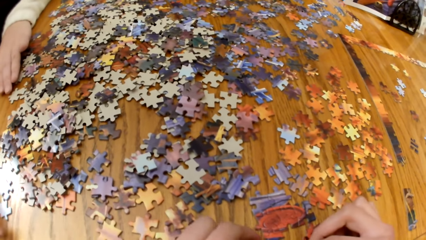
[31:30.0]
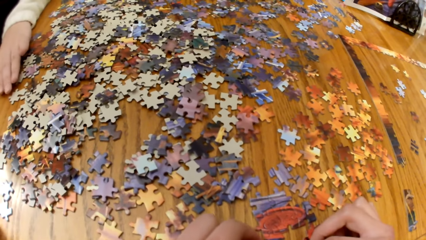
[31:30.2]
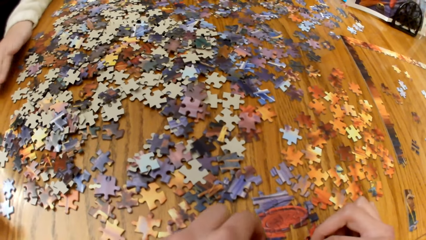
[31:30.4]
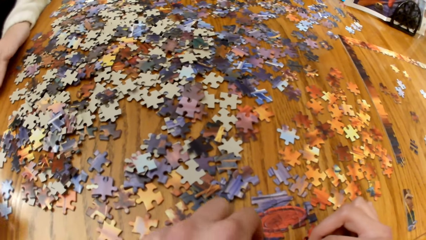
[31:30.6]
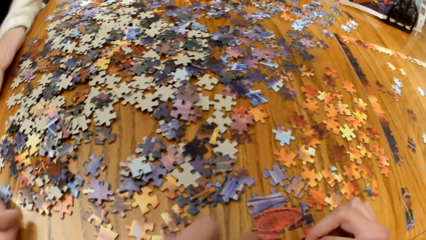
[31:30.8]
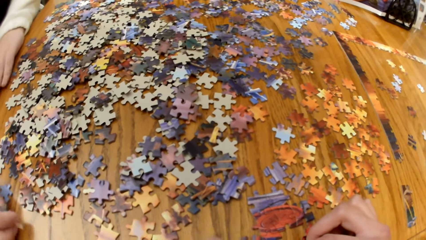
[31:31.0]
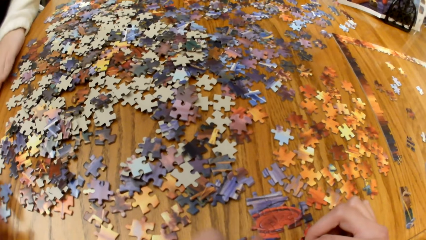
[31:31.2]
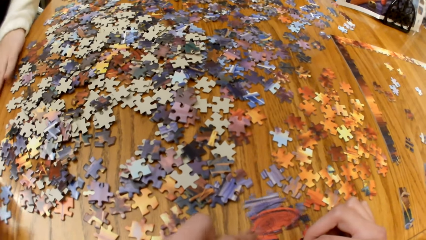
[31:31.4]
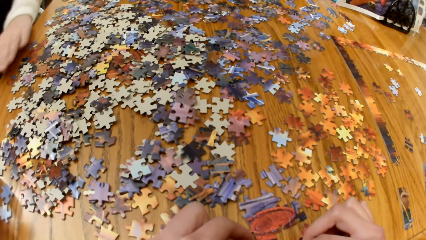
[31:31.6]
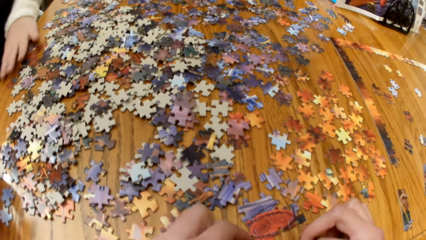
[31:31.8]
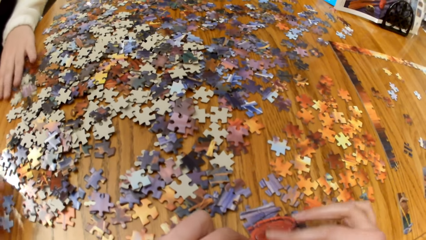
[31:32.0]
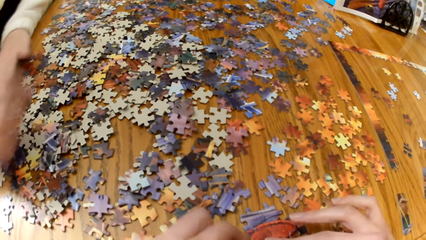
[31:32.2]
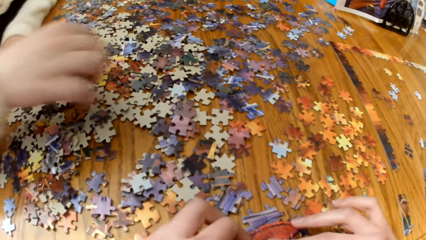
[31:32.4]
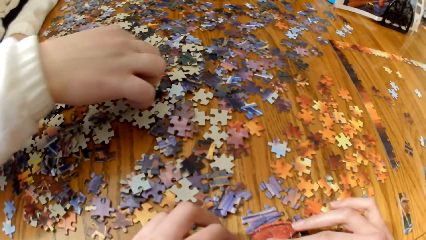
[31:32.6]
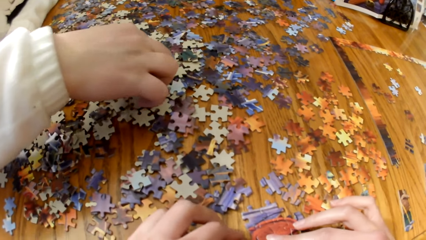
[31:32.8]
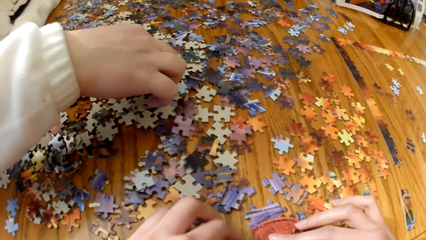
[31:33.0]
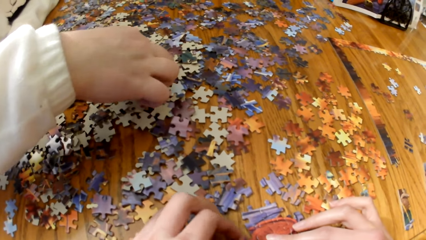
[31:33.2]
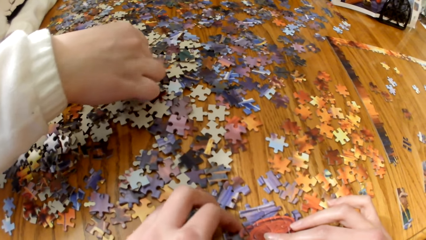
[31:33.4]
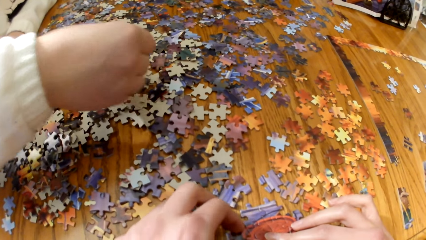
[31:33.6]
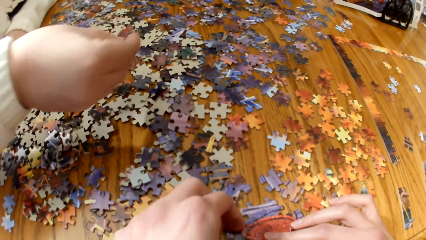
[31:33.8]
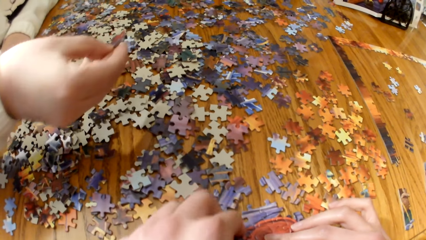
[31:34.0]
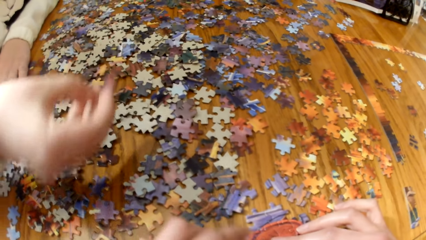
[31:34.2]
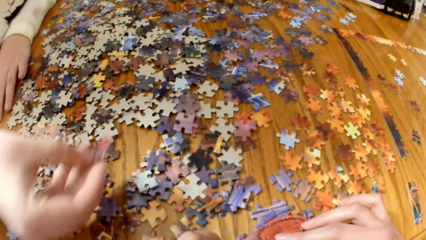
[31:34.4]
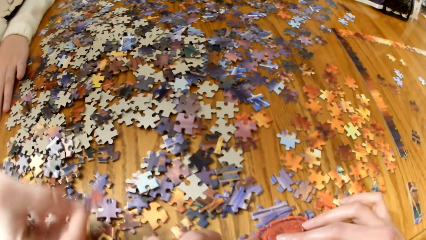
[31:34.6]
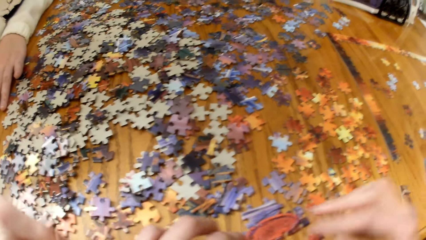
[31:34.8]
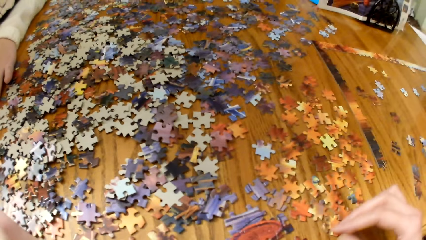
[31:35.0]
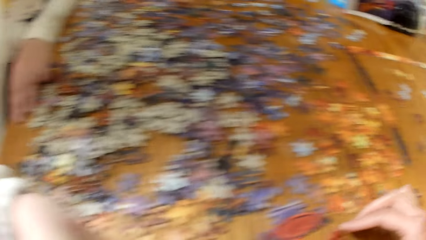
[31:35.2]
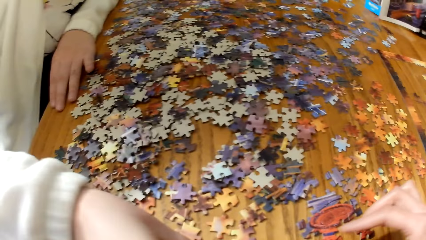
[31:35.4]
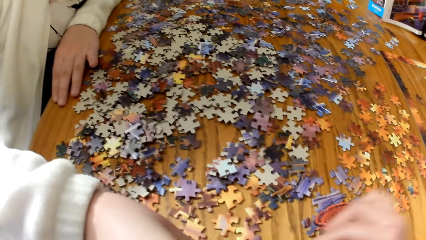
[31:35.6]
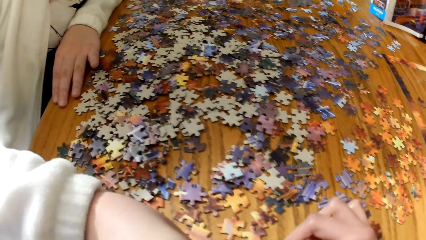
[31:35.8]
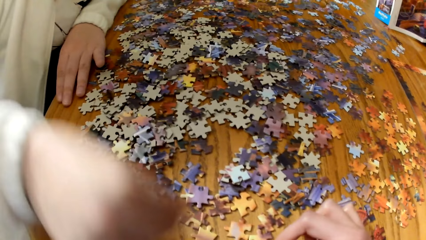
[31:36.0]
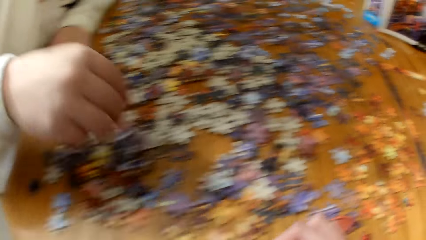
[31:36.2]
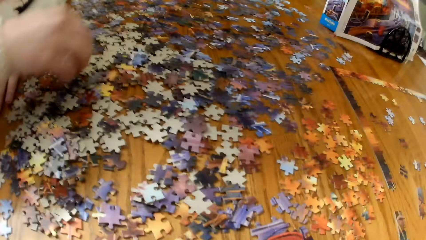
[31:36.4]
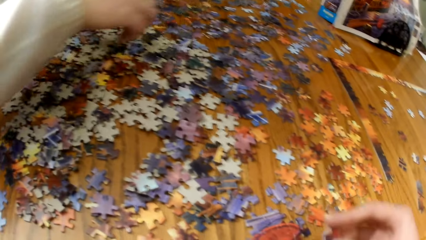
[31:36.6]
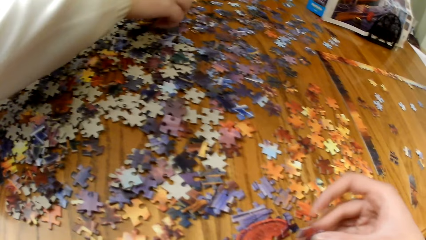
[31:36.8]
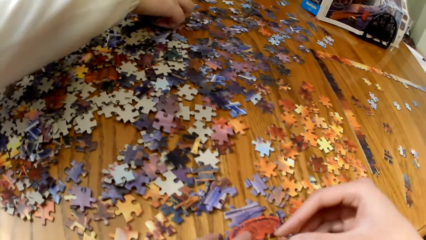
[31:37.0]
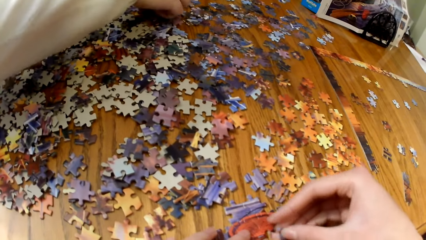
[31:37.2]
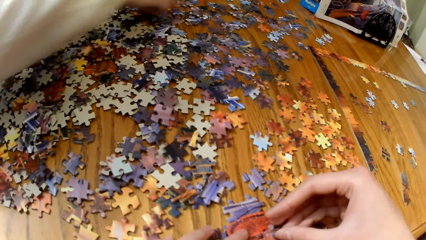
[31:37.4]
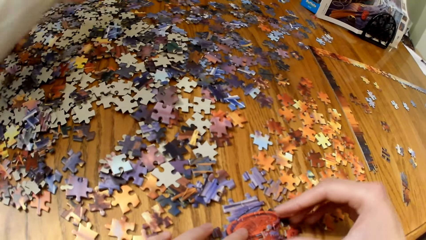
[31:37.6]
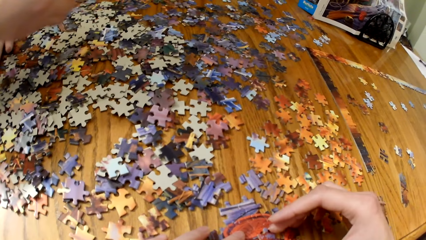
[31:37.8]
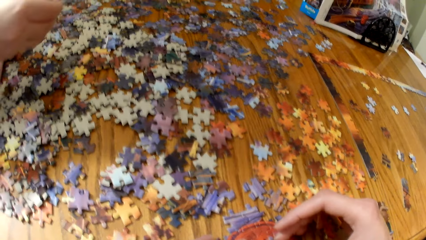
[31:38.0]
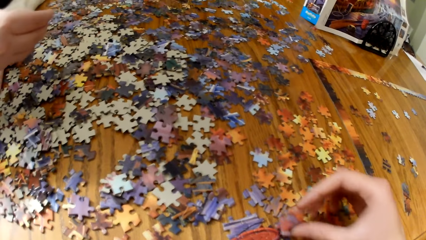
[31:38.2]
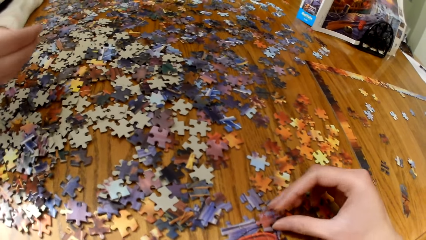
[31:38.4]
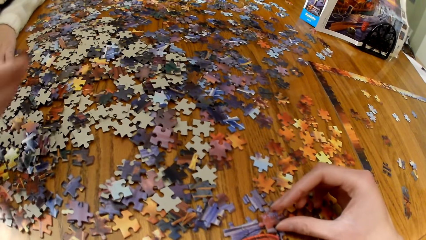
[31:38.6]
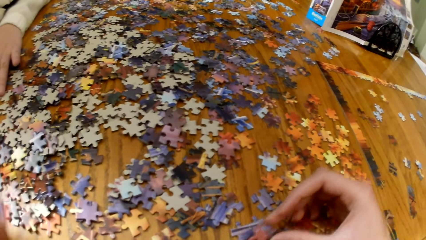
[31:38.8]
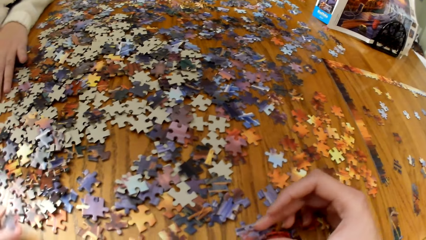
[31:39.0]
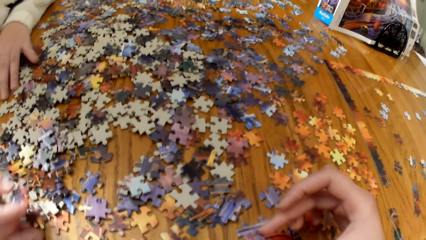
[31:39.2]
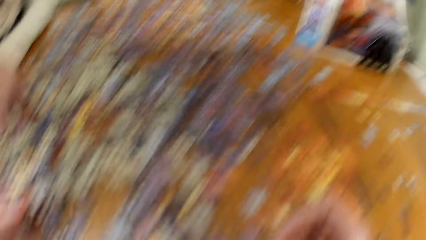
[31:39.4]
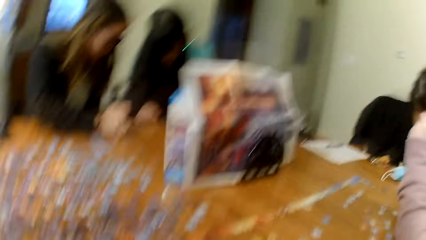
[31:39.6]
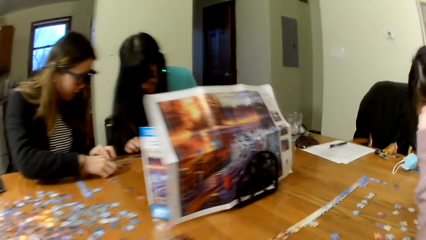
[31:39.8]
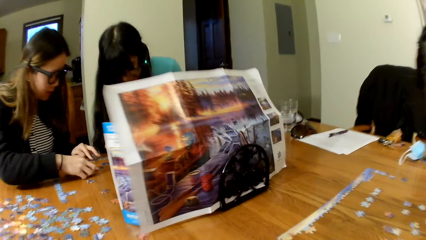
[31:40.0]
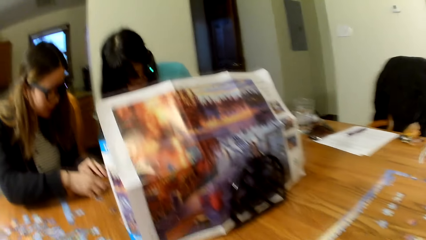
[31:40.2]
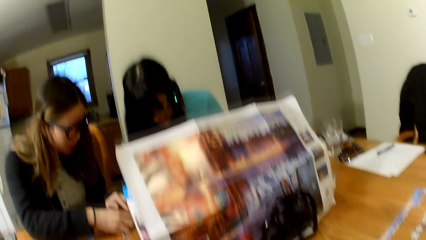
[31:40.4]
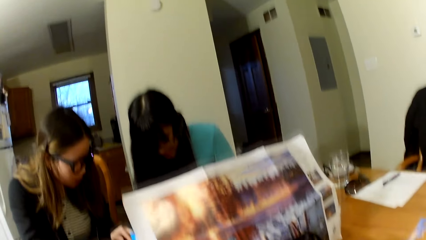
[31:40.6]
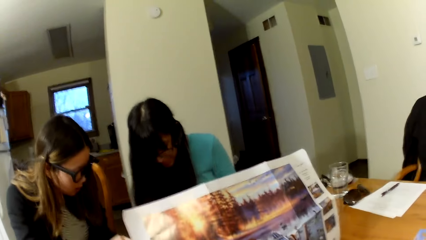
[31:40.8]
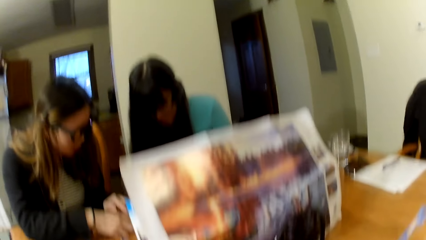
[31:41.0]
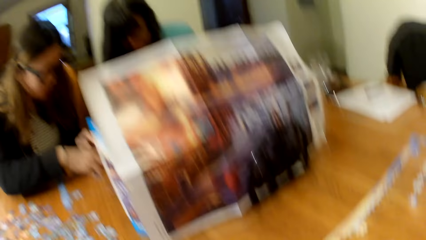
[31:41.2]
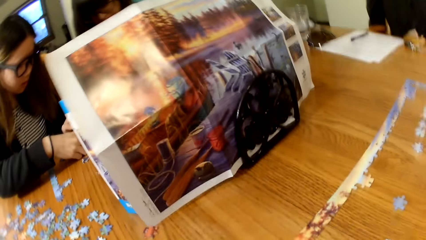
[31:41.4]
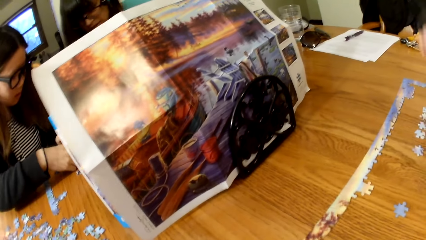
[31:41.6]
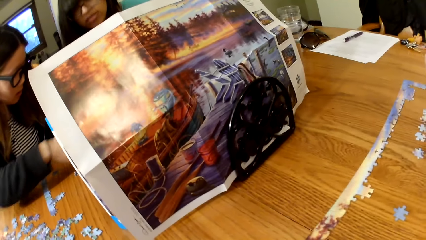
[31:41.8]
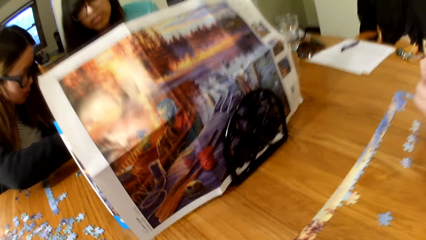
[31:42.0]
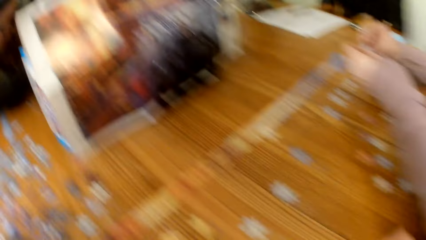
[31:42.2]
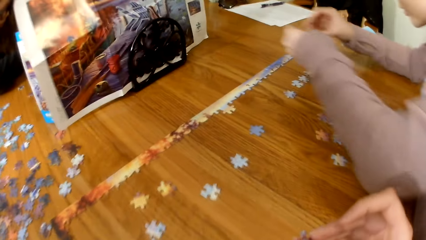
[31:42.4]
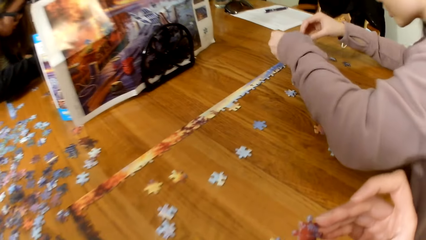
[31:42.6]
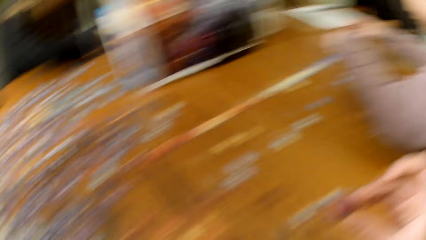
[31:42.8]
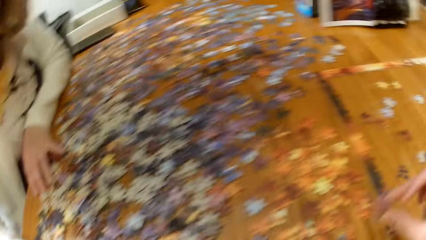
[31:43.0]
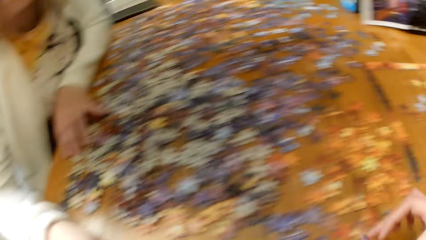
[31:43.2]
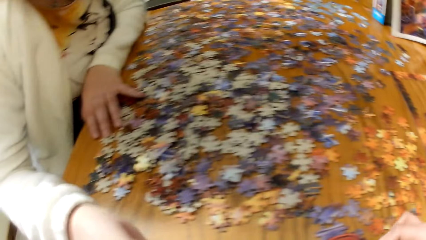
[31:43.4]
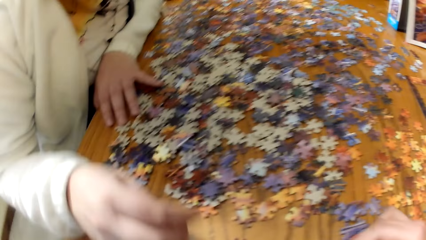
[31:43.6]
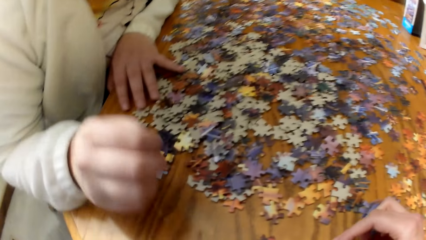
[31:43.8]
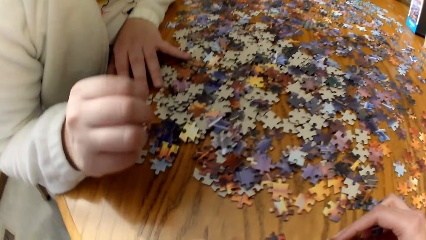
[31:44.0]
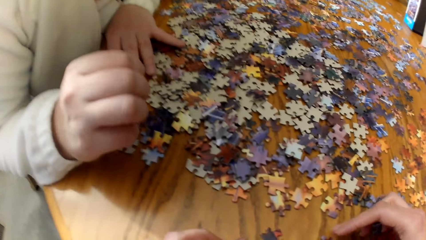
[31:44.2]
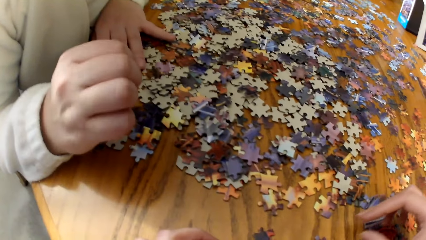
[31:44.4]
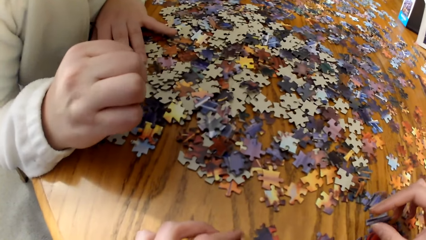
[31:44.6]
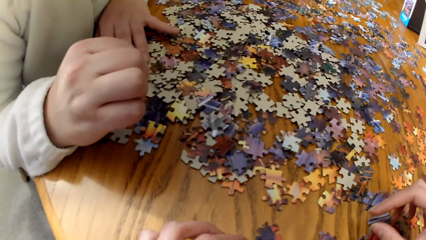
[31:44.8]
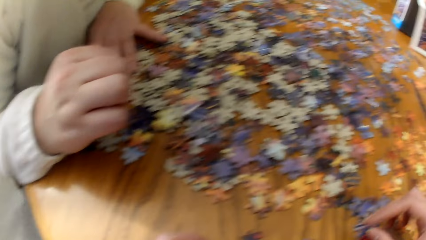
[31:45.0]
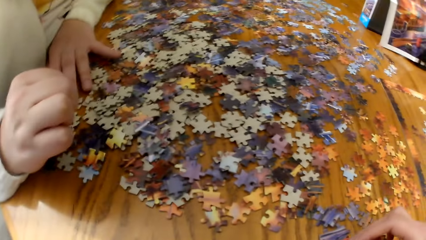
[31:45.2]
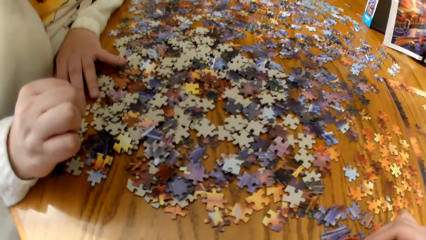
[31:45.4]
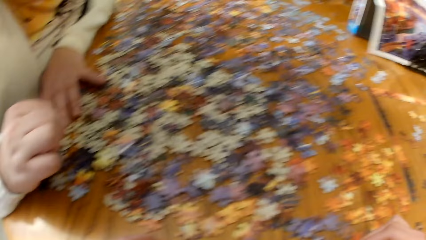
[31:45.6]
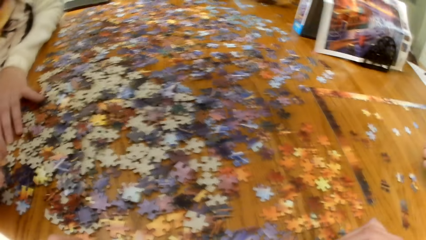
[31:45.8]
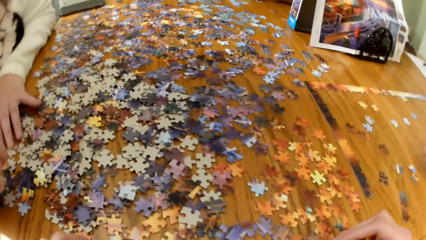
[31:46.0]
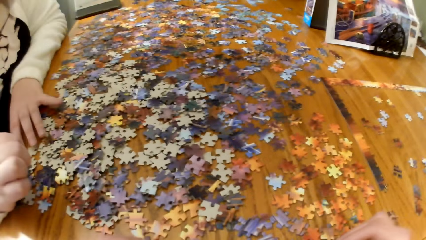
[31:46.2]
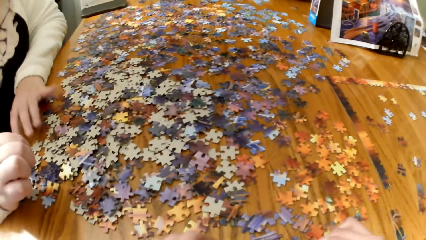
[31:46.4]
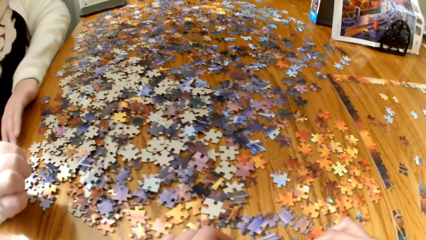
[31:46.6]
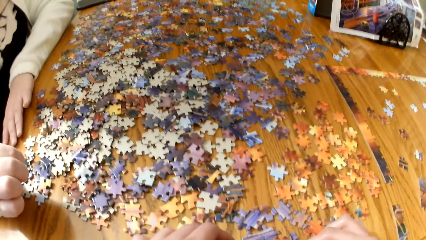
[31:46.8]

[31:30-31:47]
A lady gathers puzzle cards with the camera wearer. The lady makes the puzzle.
